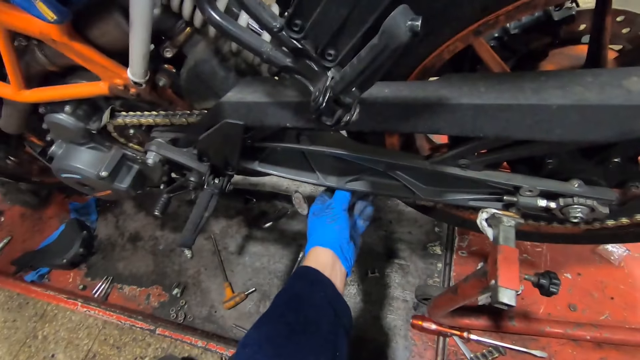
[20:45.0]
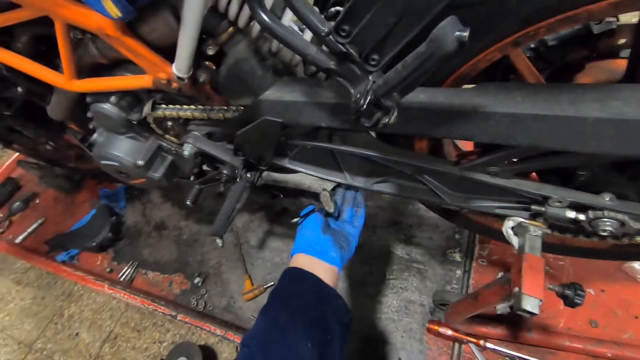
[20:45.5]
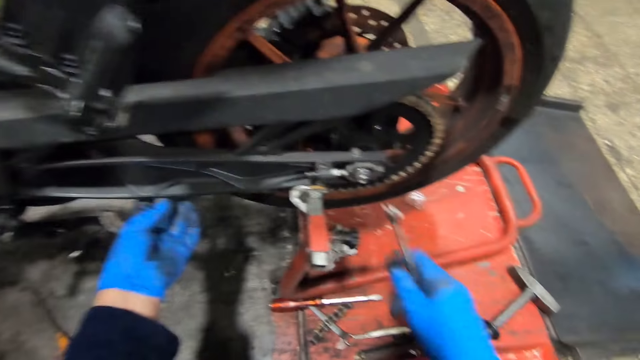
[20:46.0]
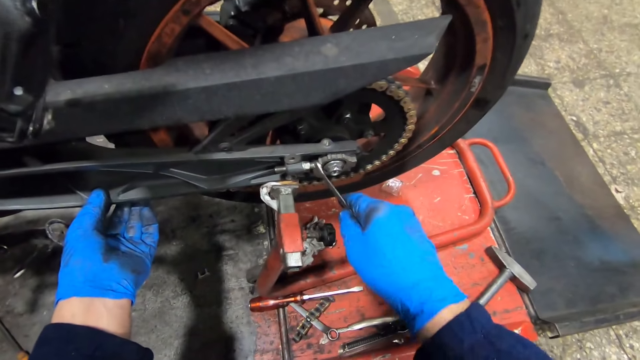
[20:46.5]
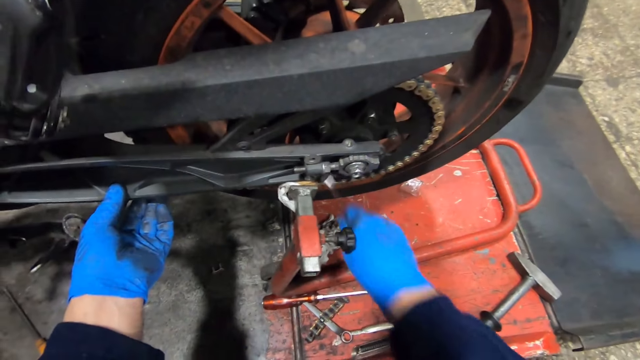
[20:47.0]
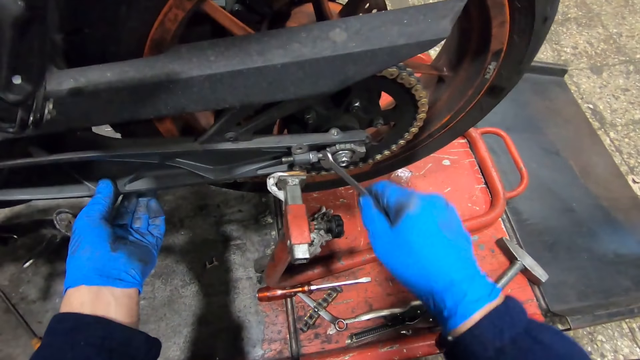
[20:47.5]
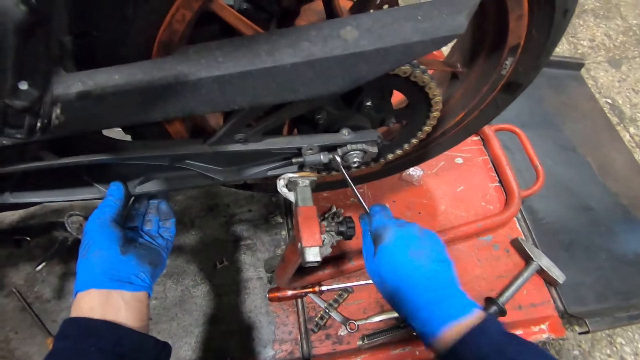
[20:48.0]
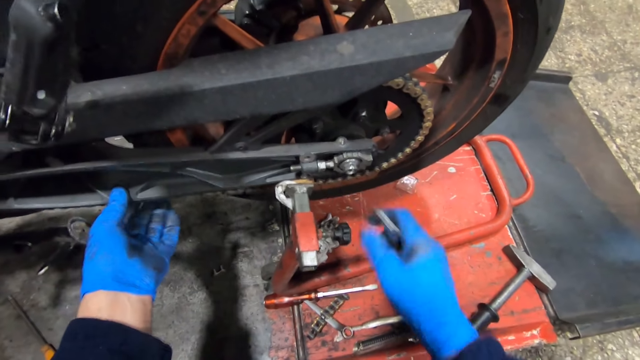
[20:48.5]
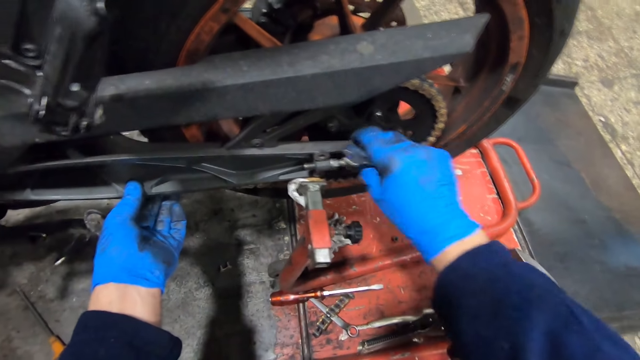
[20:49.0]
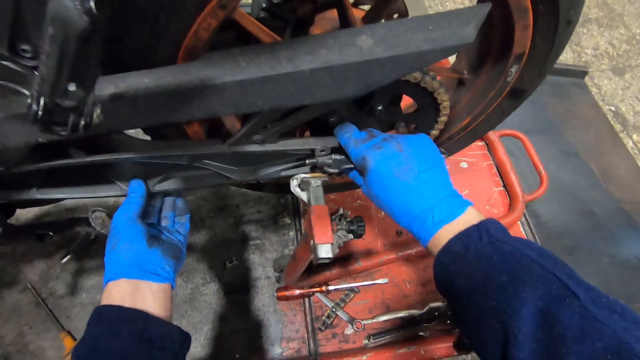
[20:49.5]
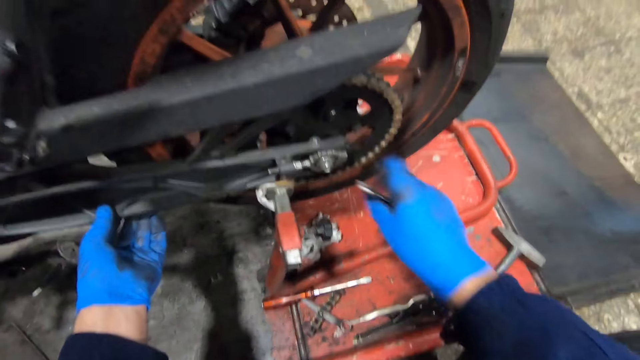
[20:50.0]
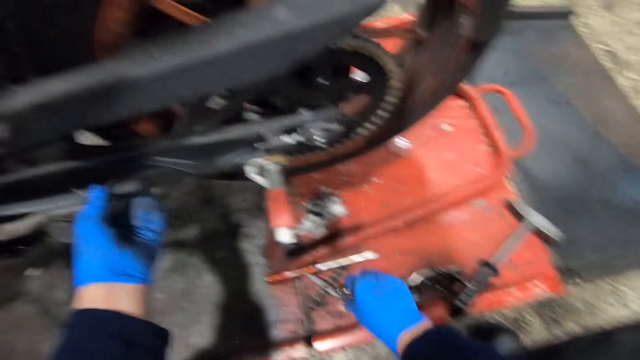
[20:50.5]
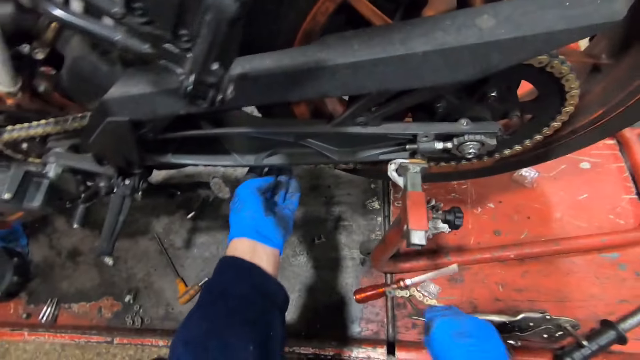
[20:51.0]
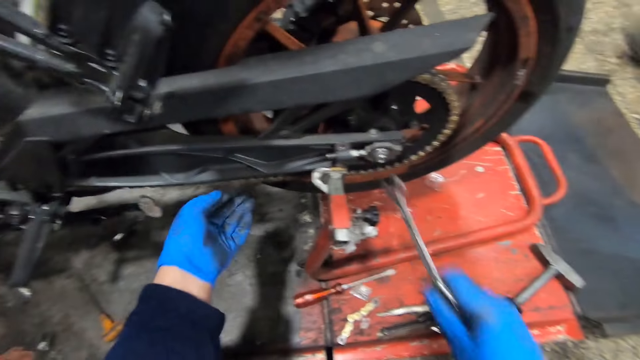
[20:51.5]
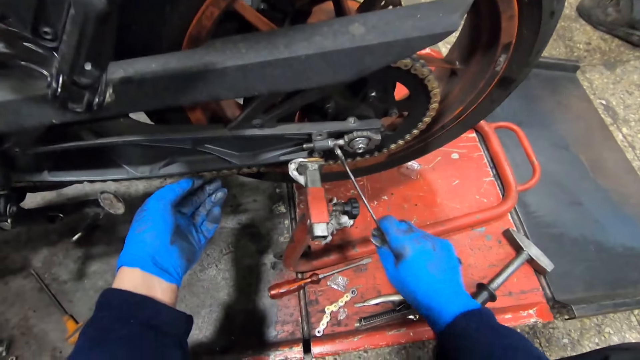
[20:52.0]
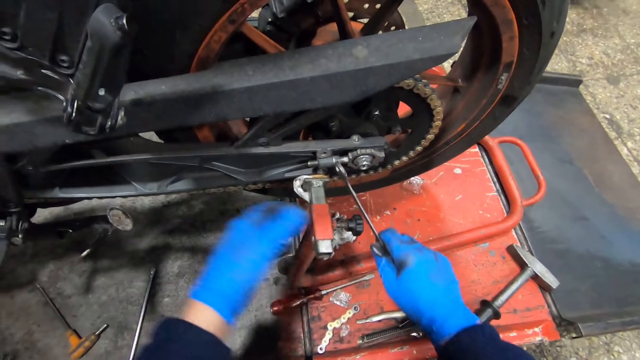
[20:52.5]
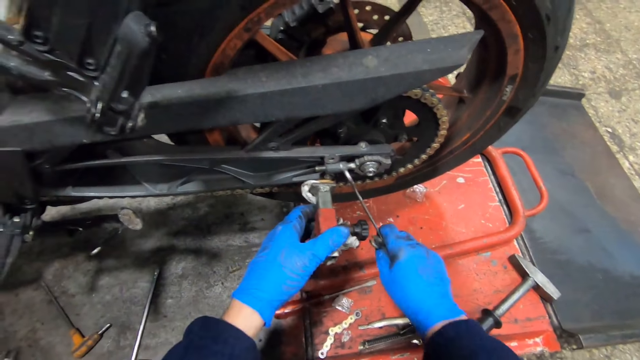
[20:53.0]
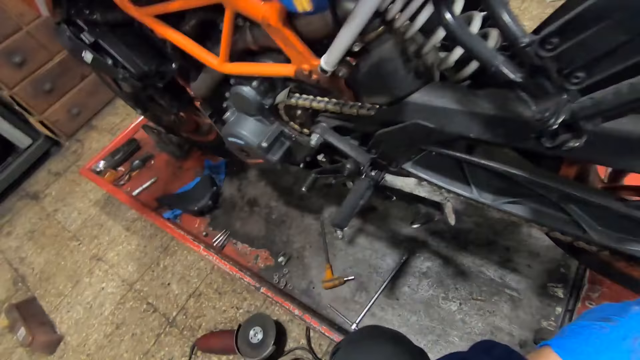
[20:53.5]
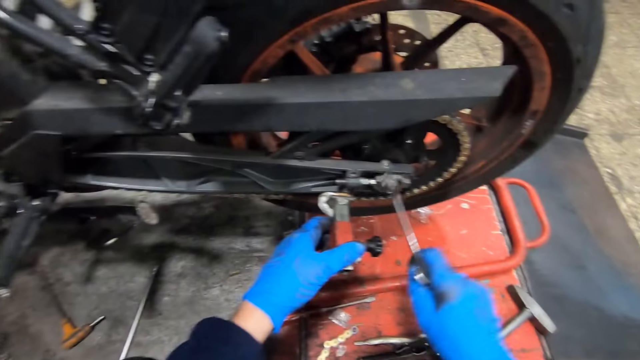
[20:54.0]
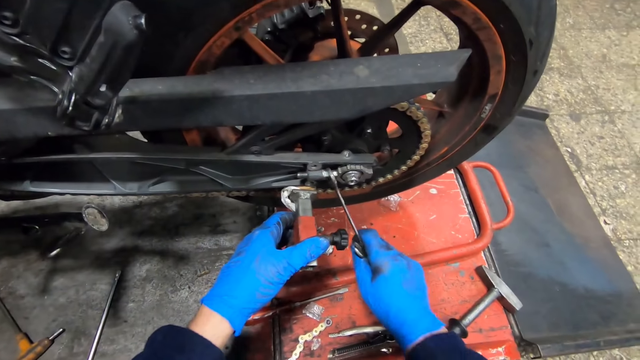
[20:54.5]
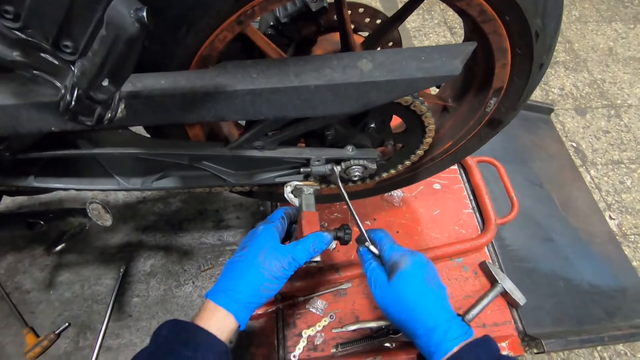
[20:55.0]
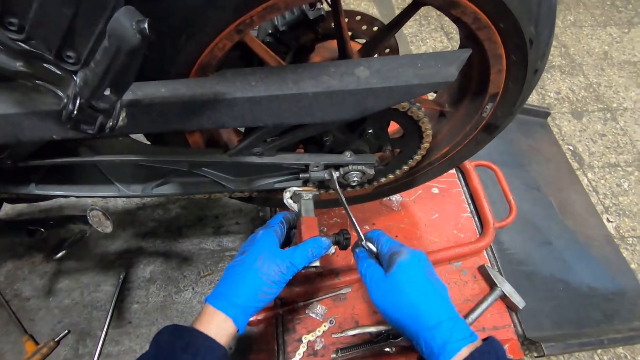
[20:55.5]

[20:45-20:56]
The camera wearer ties the bolt with the hand wrench. He loosens the nut on the wheel with the spanner in his right hand. He shakes the bike chain. He loosens the nut on the wheel of the bike with his right hand. He picks up the hand wrench. He loosens the nut on the wheel with the spanner in his right hand. He holds the work bench with his left hand.

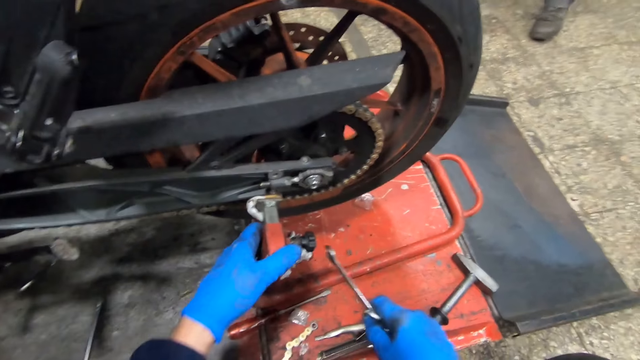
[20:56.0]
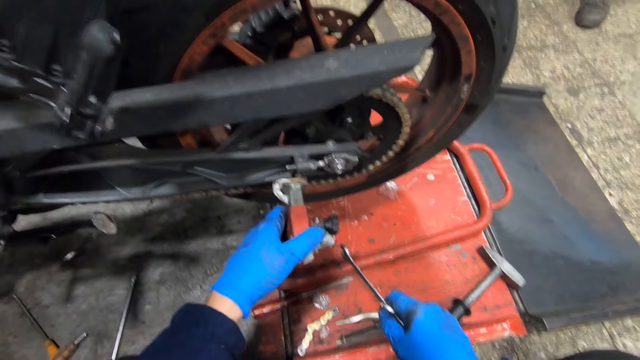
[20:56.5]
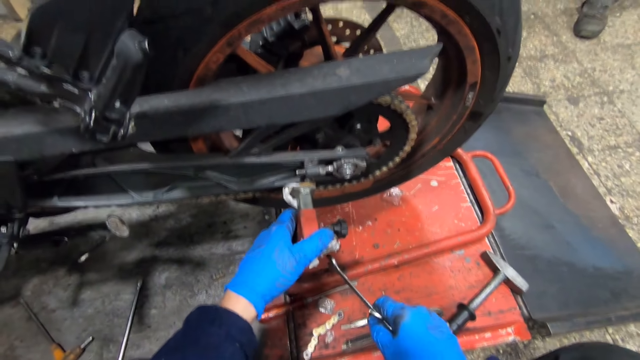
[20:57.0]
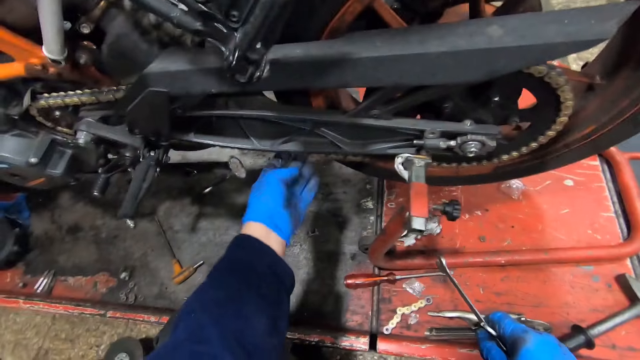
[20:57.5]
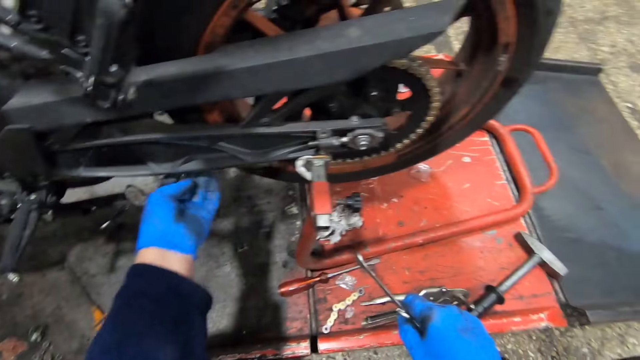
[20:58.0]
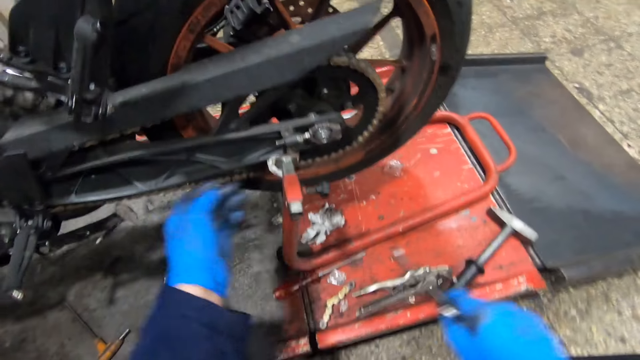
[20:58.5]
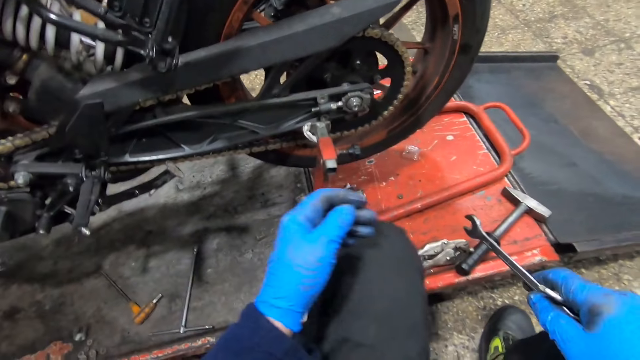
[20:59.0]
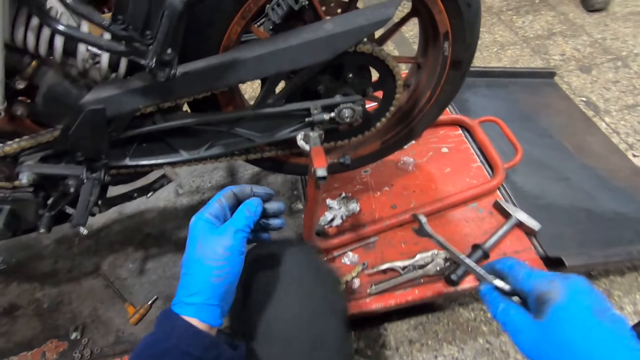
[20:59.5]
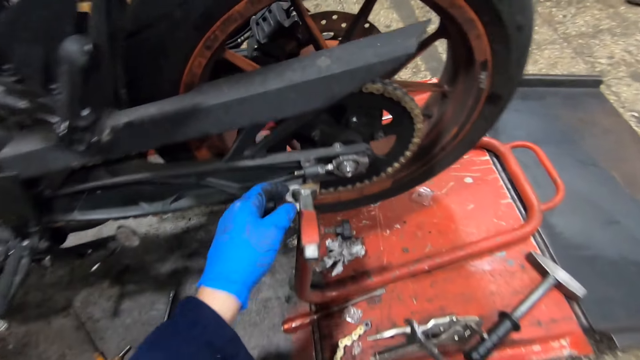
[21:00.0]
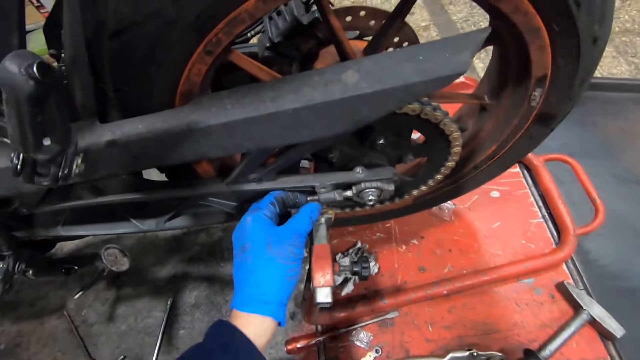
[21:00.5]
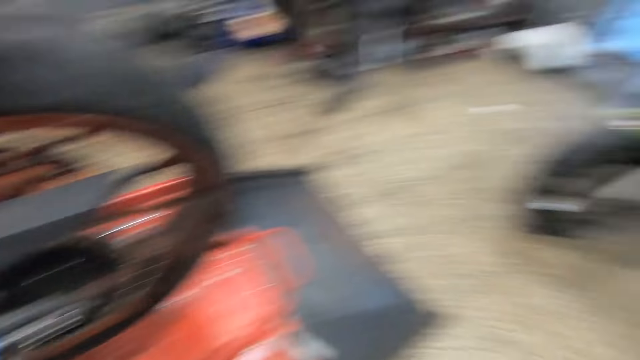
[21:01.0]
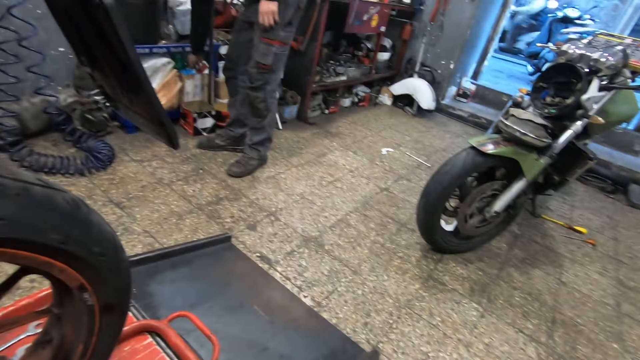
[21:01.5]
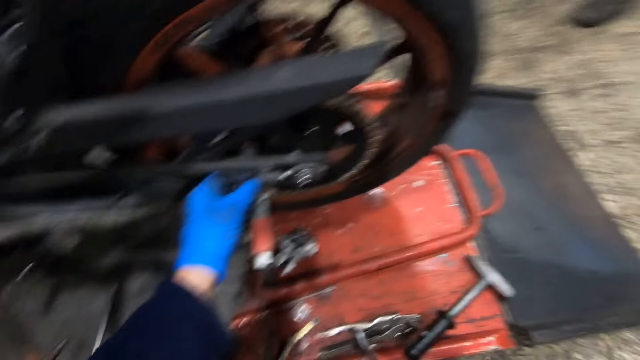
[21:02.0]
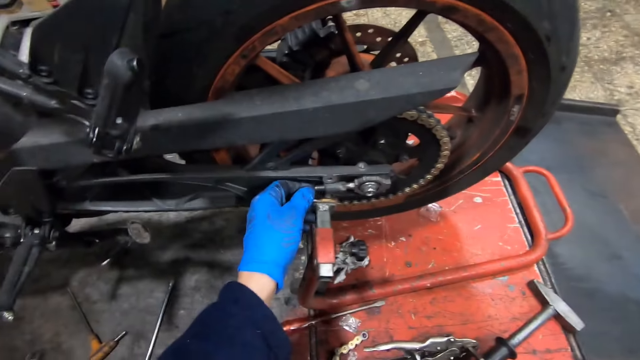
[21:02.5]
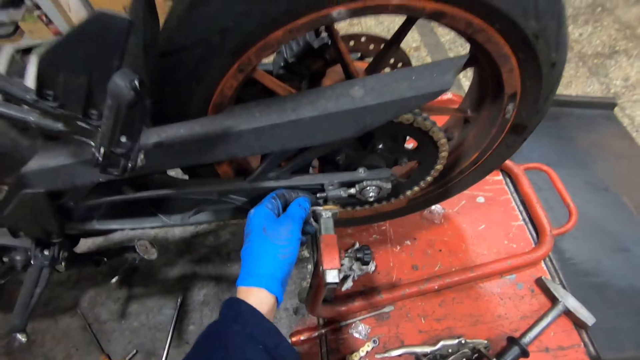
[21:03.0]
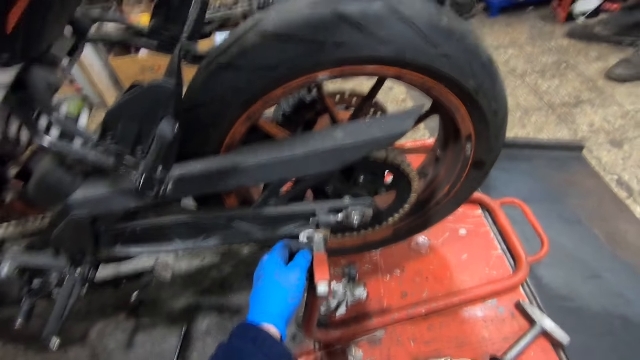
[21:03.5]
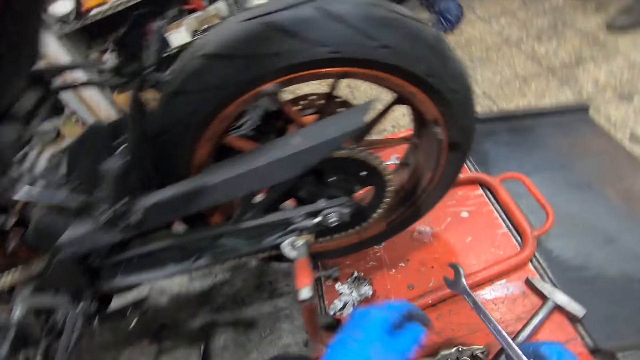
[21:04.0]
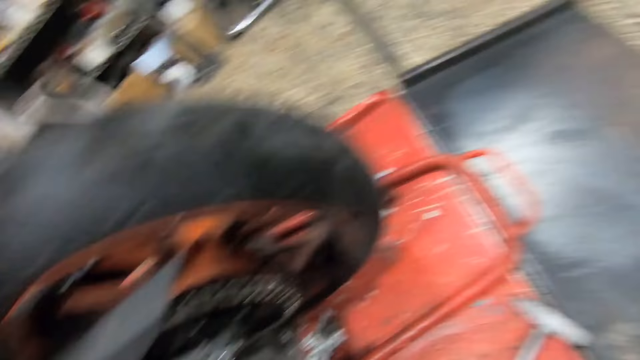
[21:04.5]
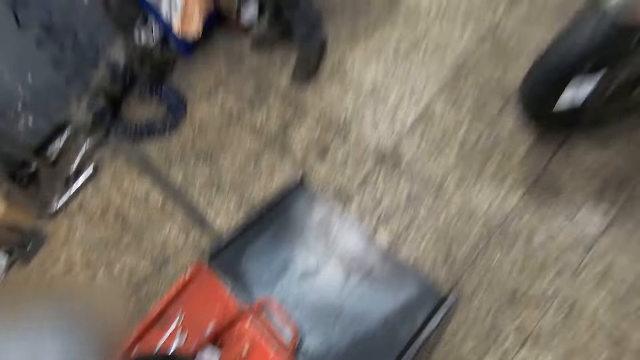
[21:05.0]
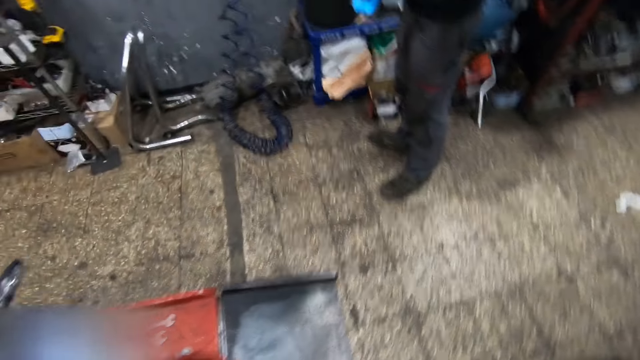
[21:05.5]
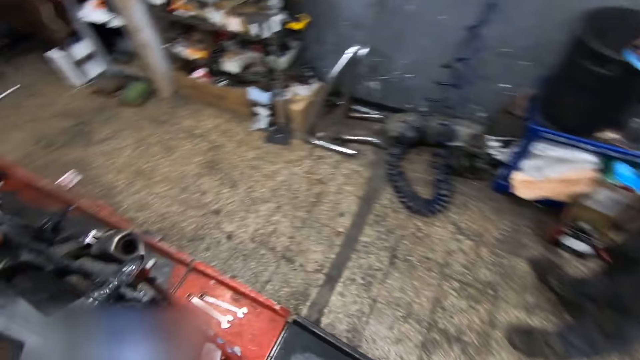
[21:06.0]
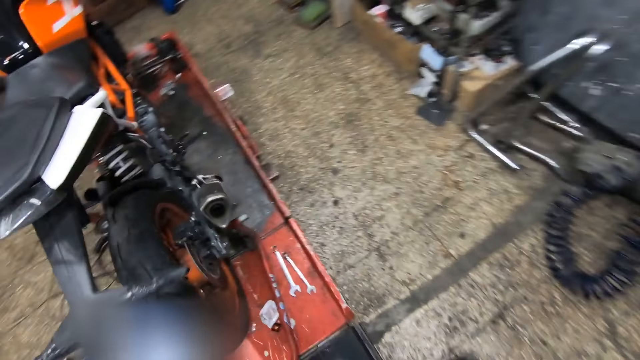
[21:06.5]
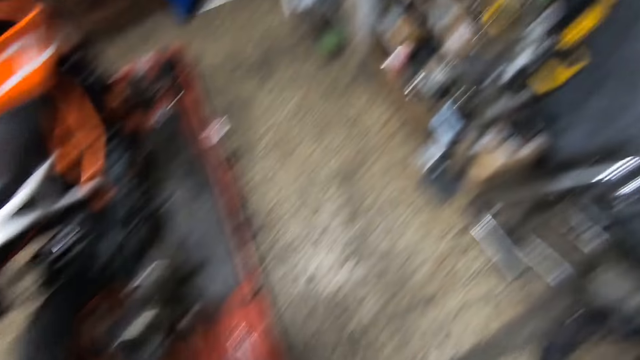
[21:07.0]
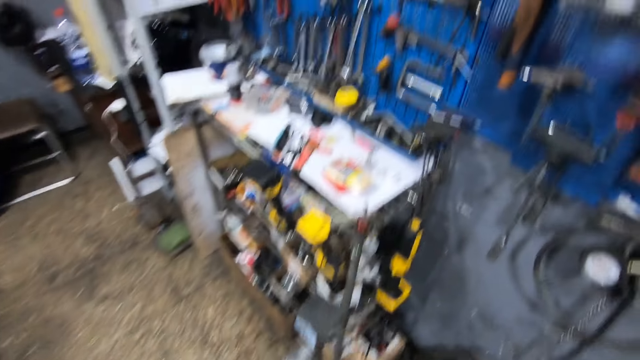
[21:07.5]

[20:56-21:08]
The camera wearer adjusts the chain under the bike with his left hand. He shakes the bike chain. He adjusts the nut on the bike with his left hand. He looks at the man. He looks around the garage and looks at the bike. He stands up and walks towards a tool rack.
